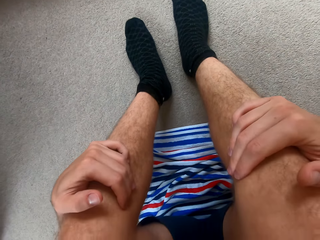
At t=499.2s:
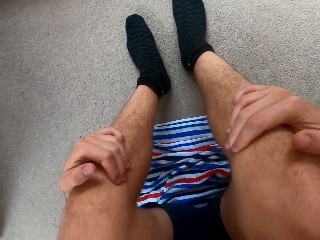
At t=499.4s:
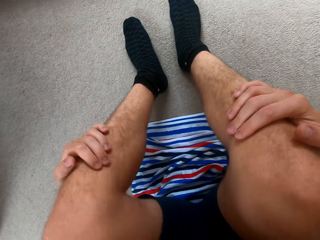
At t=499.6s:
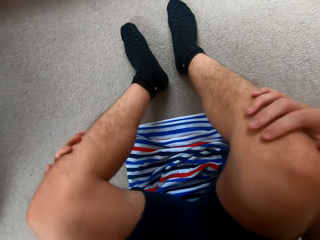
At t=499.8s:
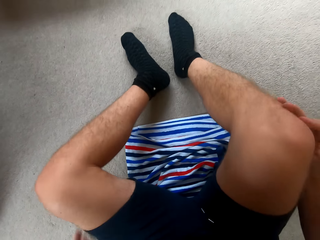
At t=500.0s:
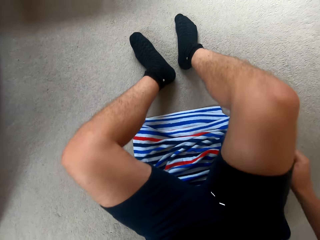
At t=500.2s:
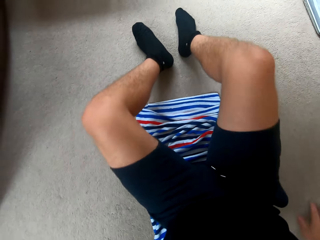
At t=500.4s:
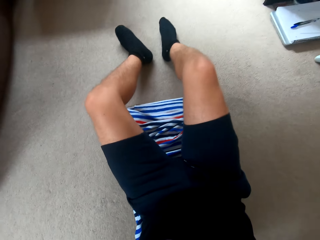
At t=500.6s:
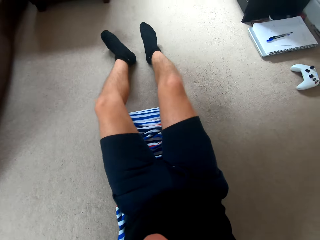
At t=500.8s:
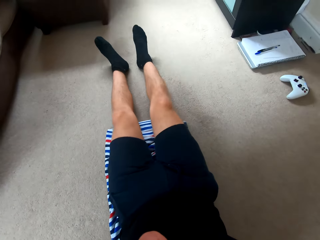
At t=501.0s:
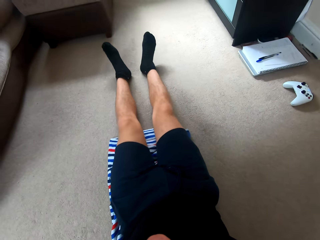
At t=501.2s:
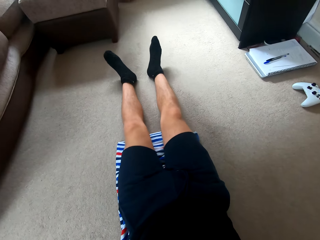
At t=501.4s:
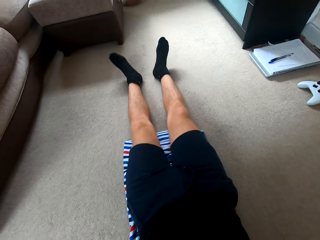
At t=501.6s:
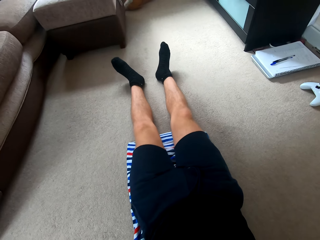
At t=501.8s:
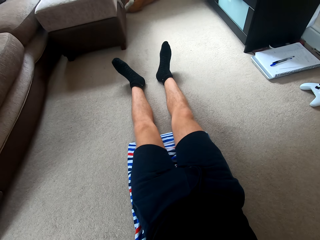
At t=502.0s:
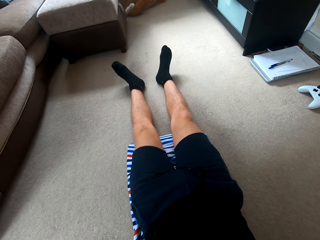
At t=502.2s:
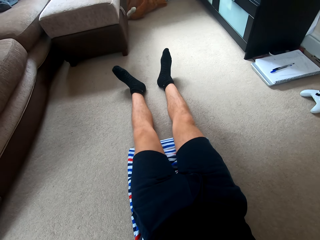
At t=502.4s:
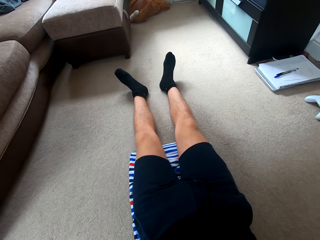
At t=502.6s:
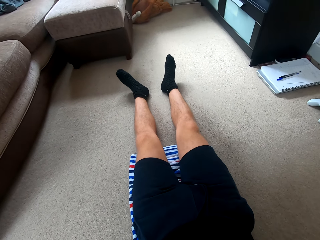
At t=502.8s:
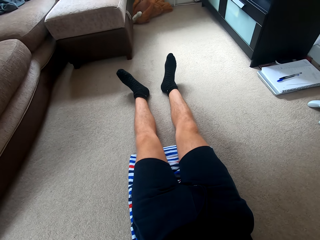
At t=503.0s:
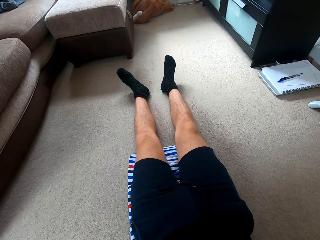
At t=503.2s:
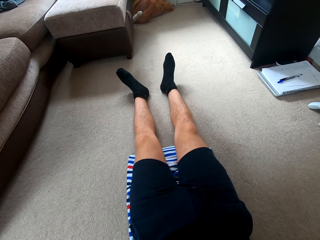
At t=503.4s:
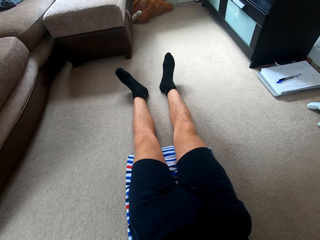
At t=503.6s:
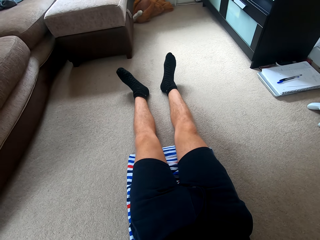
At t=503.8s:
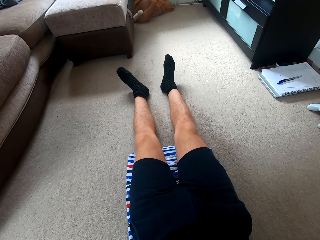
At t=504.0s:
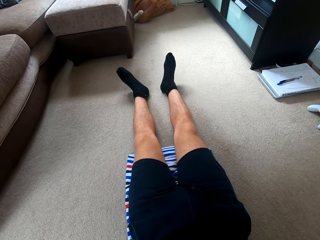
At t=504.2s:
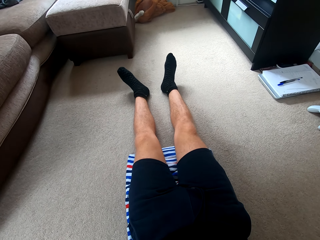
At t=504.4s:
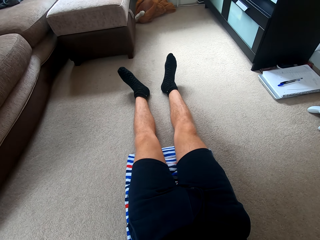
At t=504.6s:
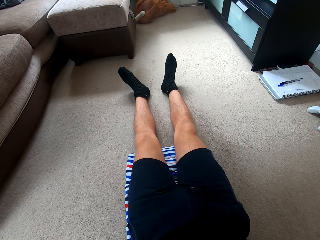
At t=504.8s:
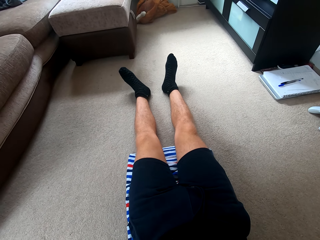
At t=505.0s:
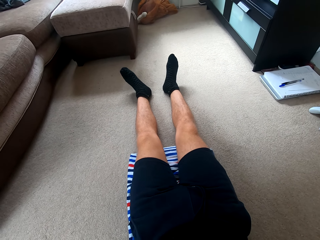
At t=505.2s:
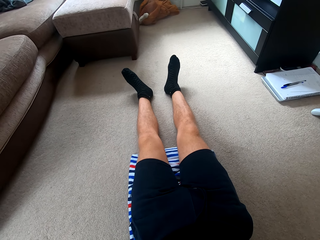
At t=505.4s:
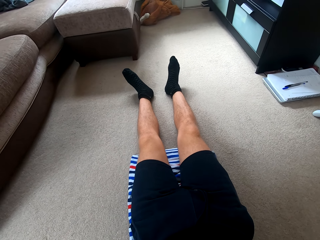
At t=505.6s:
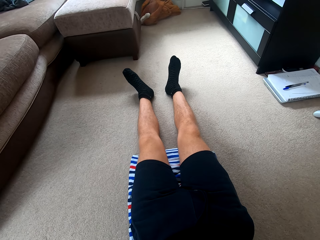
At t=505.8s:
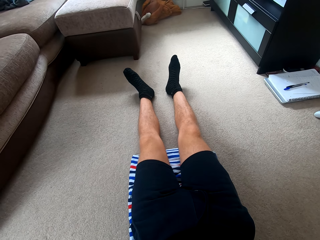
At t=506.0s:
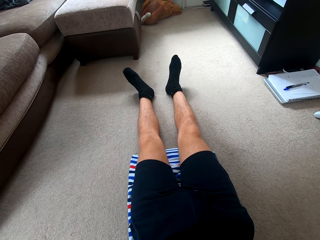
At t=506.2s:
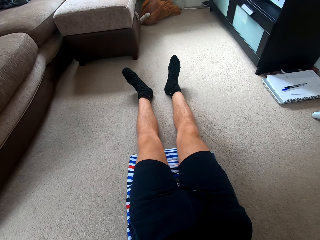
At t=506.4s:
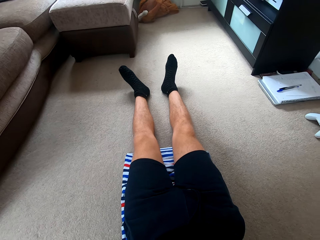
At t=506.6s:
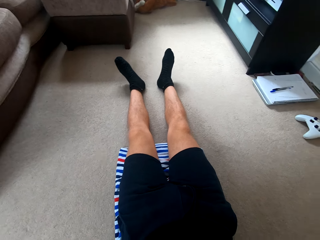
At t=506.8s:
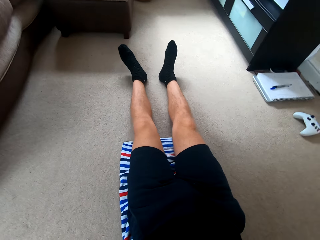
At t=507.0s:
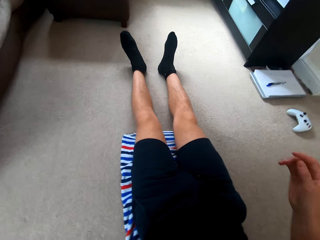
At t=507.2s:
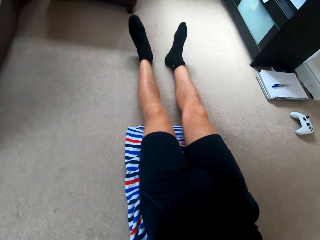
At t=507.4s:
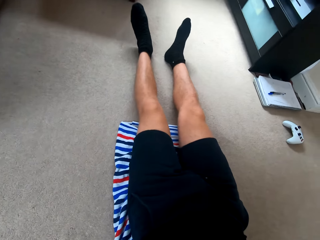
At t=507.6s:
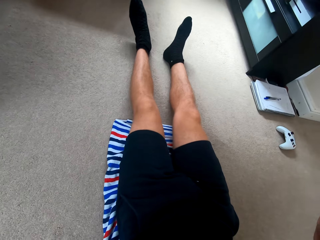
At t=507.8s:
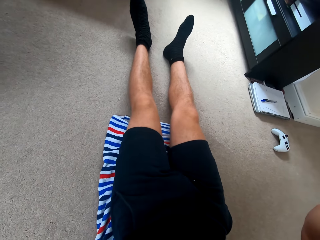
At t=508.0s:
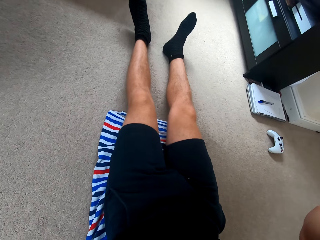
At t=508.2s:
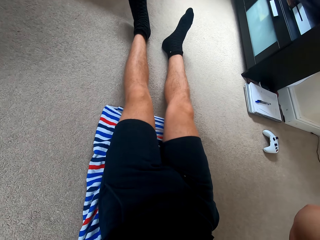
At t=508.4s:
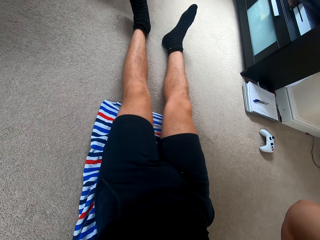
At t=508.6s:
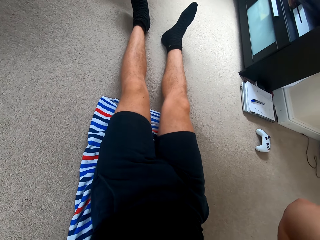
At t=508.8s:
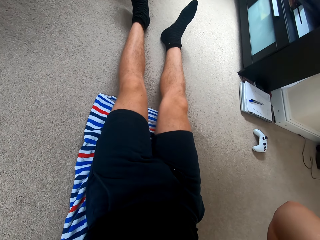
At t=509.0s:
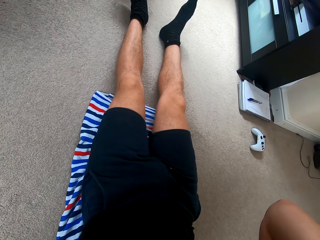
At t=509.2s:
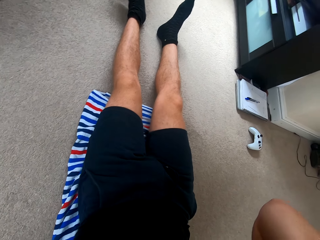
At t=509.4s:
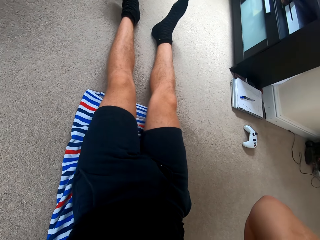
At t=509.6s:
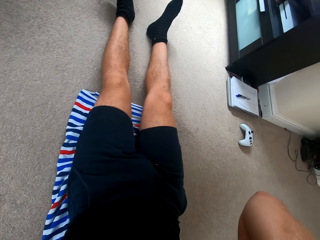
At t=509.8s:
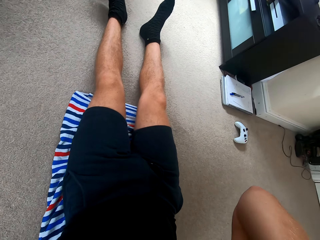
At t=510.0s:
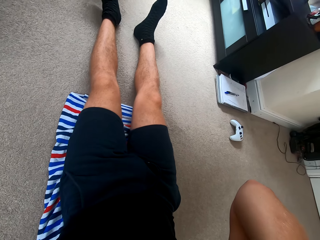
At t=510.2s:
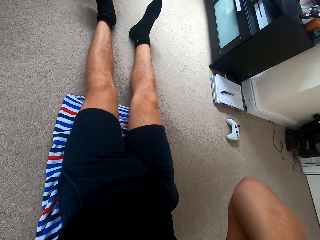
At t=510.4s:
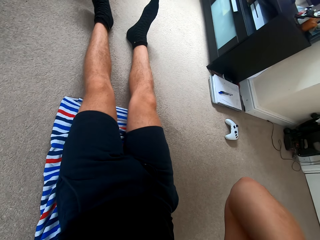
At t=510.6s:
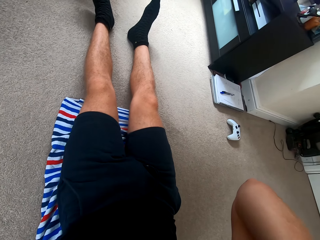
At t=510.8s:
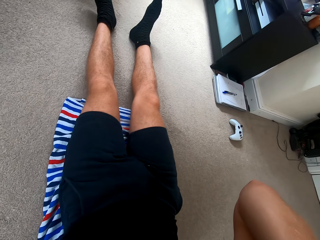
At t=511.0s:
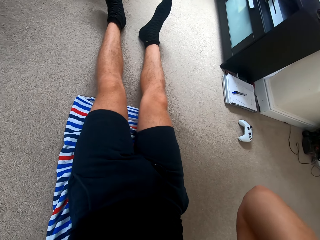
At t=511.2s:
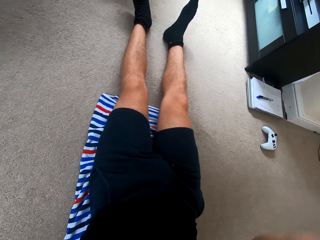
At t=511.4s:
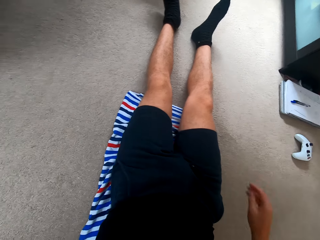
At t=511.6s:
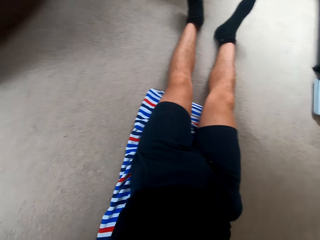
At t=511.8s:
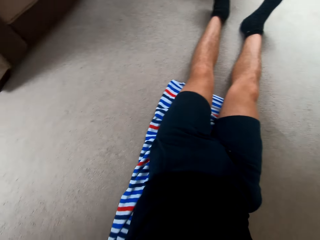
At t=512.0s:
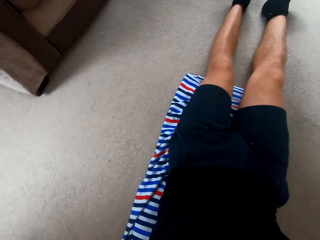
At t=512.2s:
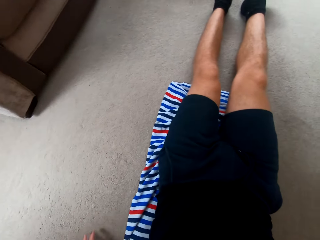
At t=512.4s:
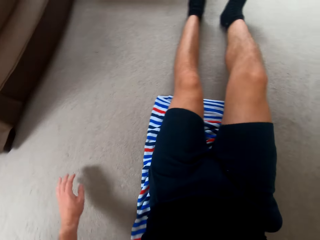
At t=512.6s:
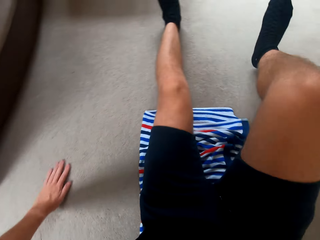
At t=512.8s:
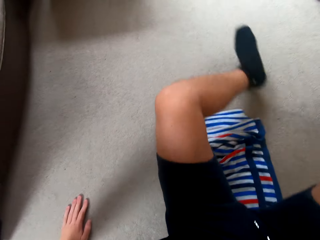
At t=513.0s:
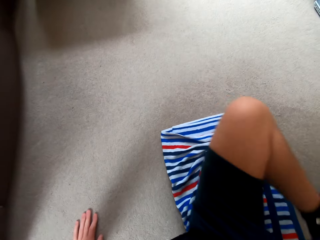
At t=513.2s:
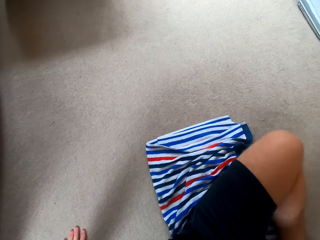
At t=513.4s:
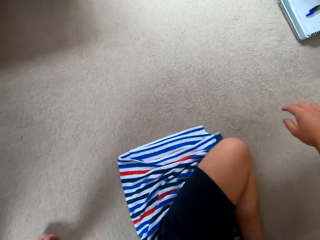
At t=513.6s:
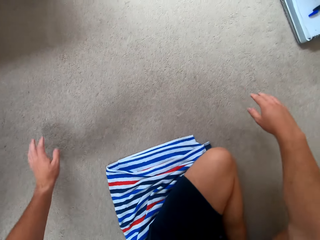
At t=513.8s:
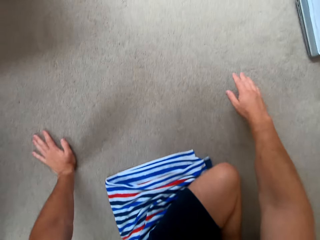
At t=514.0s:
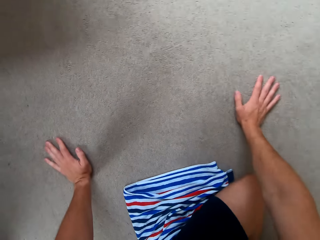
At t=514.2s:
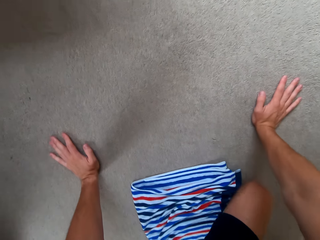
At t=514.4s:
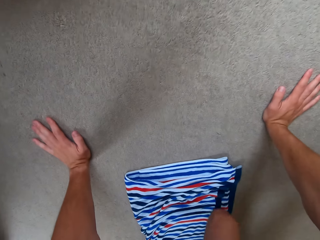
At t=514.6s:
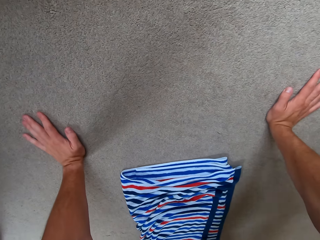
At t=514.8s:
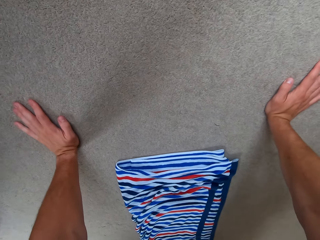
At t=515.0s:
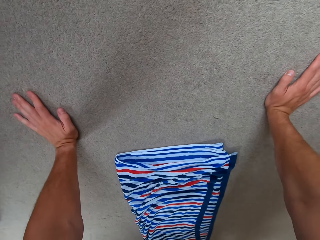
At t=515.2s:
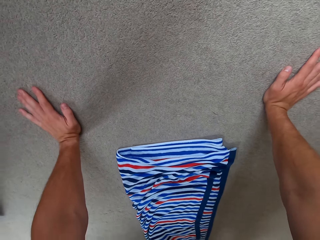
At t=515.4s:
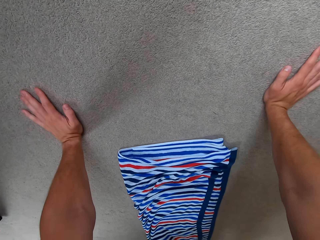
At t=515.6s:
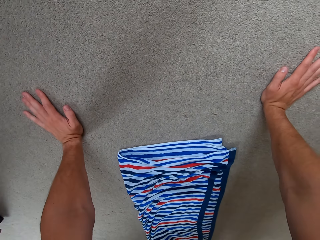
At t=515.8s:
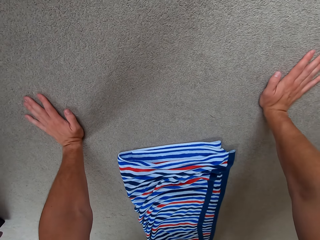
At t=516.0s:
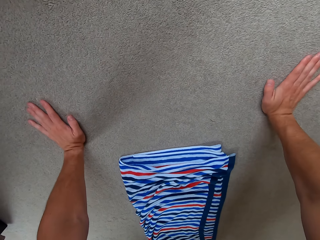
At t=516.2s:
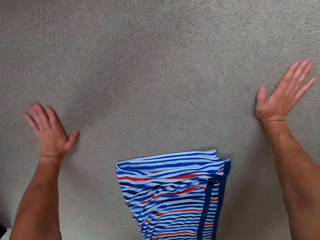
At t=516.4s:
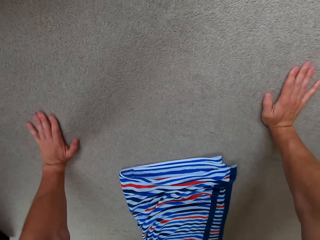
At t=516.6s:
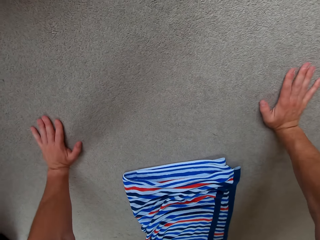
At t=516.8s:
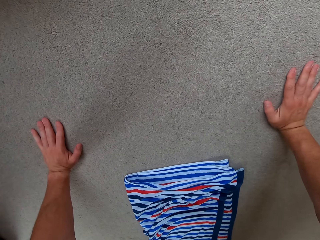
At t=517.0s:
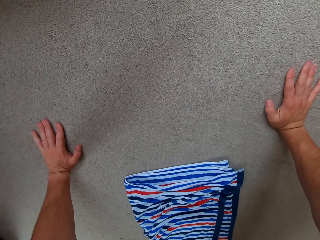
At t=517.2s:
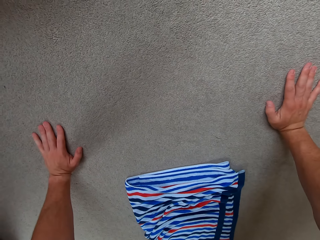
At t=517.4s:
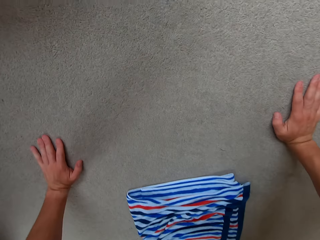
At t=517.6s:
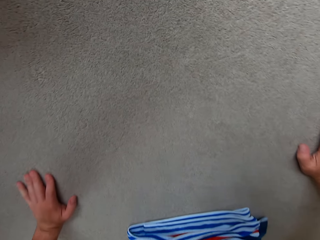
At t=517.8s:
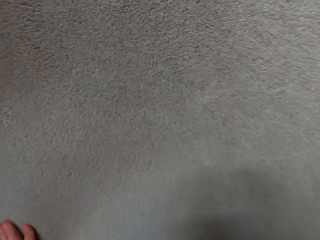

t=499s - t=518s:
The camera wearer looks at the television. They change the exercising position. They move.

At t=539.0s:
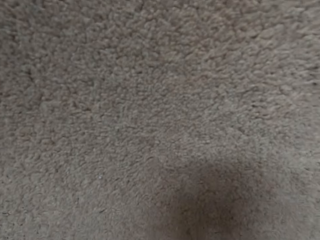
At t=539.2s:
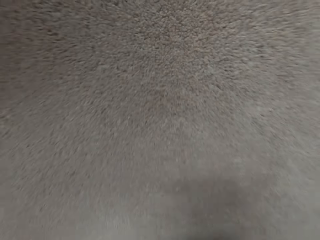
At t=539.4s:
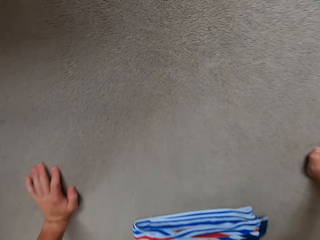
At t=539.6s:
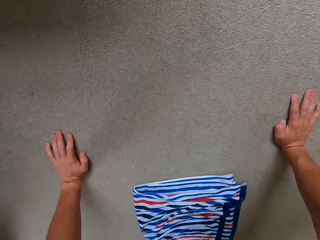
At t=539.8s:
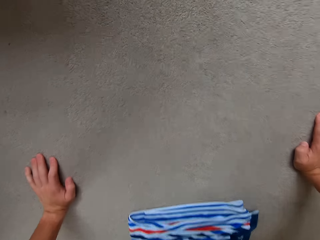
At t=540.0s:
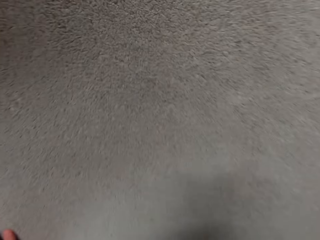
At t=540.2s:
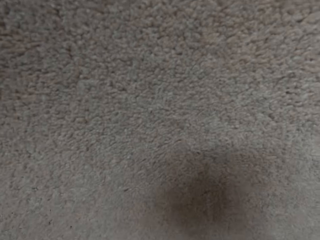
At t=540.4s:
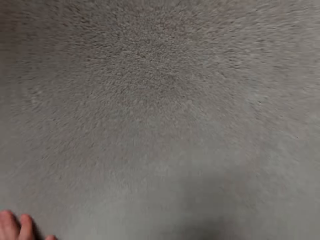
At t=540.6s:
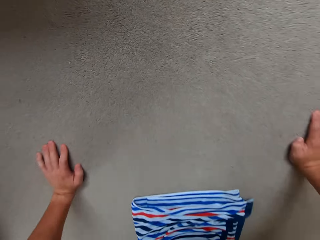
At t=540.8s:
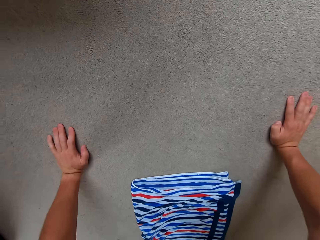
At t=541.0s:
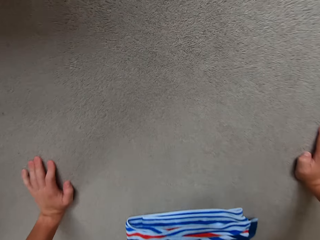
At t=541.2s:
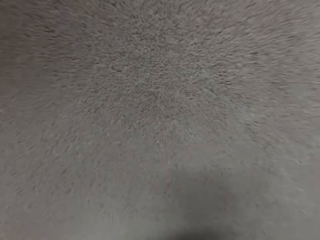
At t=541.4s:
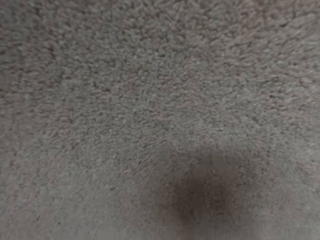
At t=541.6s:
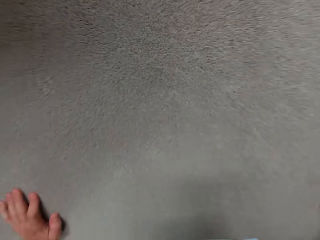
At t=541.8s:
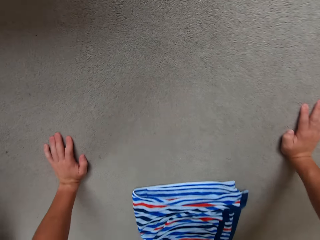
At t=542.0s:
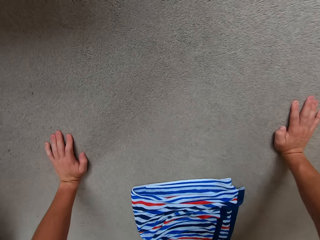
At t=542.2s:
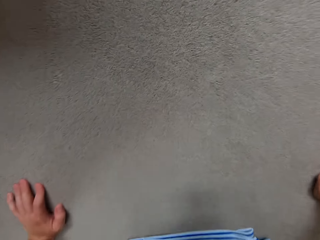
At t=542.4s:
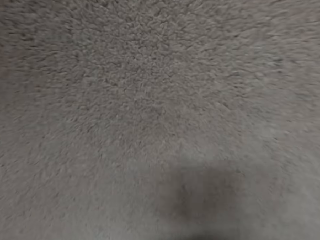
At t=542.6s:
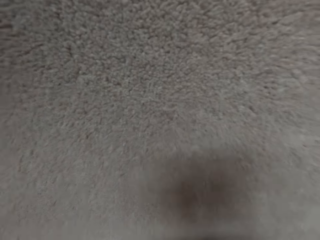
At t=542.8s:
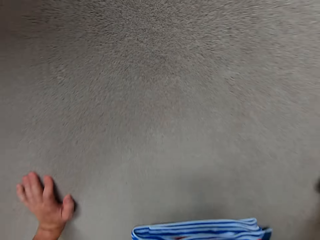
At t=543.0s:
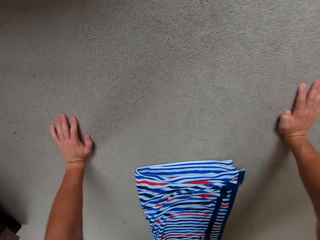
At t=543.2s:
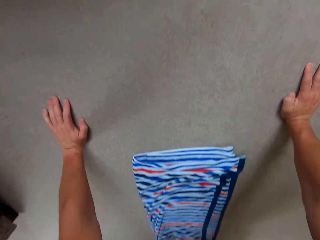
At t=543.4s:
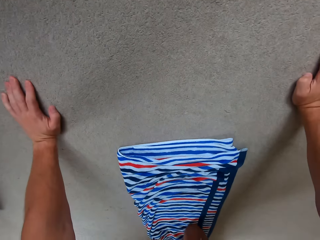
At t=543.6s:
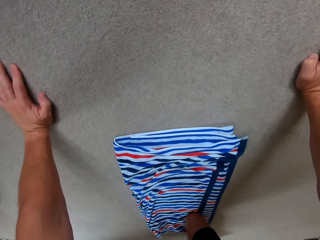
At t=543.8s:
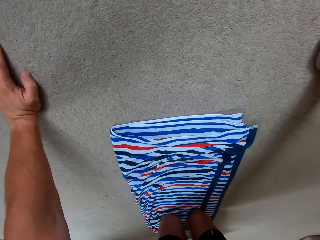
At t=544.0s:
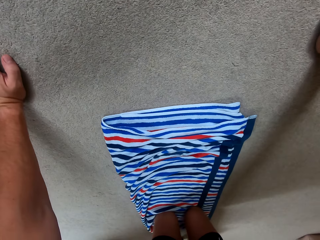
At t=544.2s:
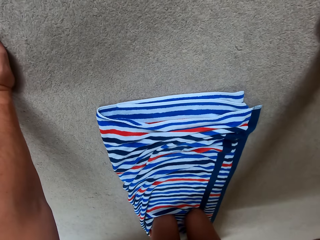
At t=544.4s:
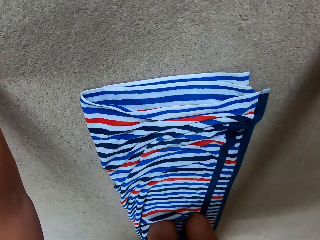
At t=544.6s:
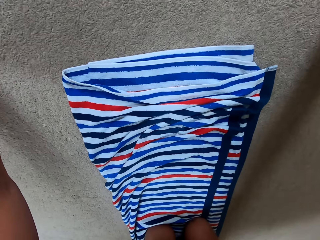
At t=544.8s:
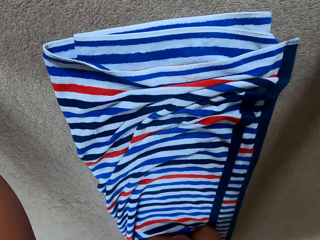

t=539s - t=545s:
The camera wearer does the press ups. They pause.
